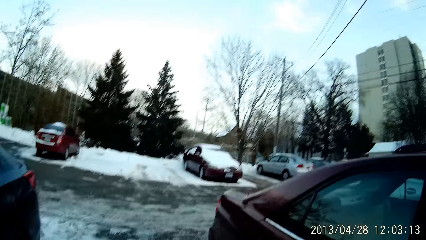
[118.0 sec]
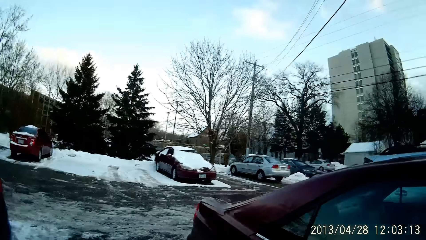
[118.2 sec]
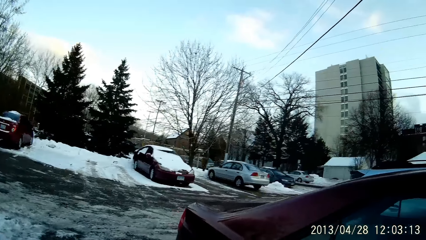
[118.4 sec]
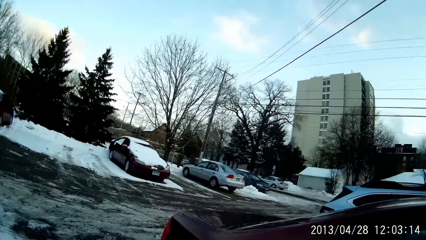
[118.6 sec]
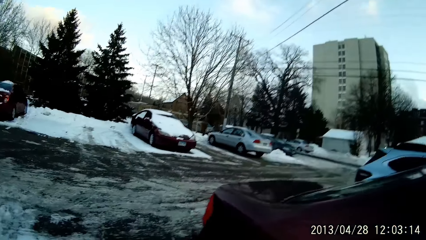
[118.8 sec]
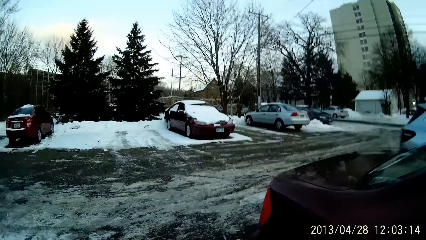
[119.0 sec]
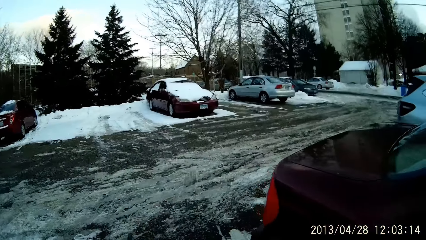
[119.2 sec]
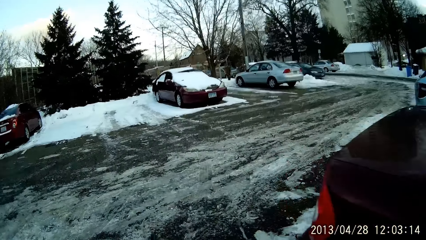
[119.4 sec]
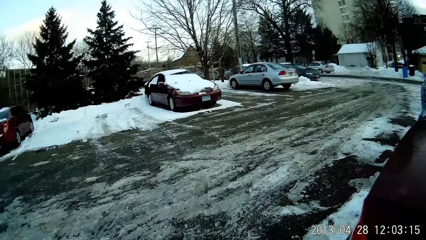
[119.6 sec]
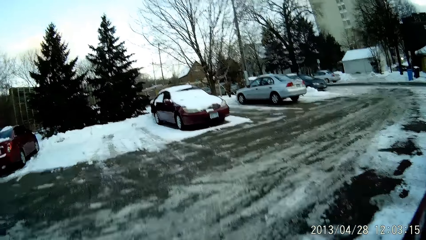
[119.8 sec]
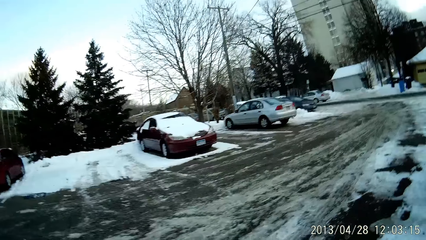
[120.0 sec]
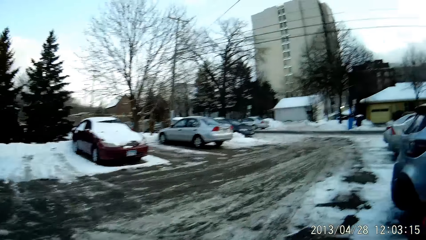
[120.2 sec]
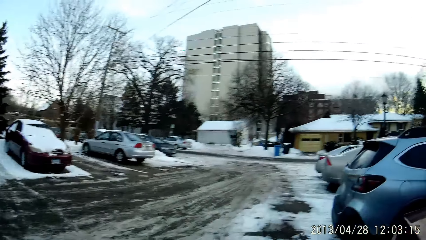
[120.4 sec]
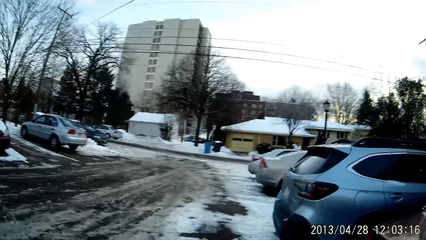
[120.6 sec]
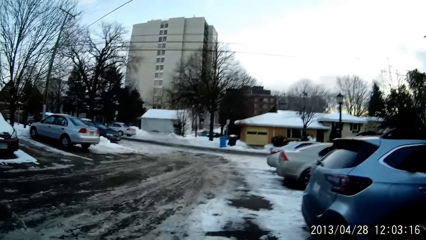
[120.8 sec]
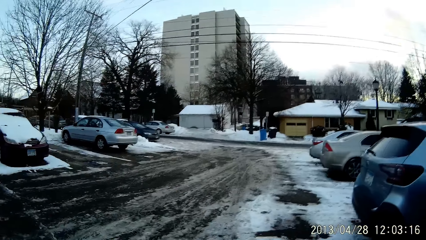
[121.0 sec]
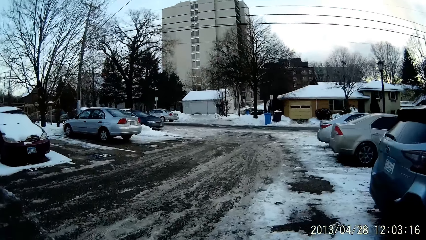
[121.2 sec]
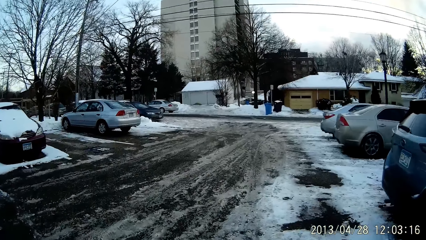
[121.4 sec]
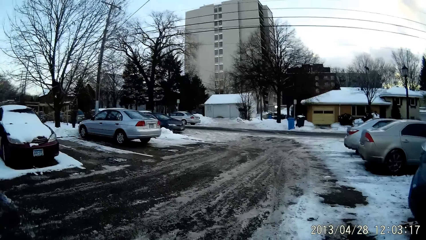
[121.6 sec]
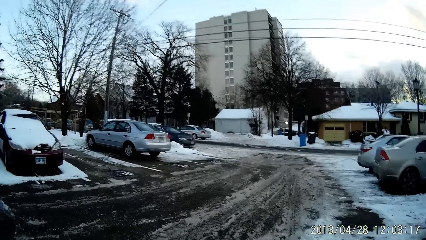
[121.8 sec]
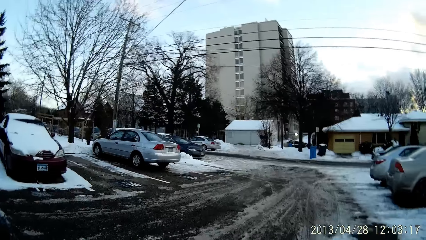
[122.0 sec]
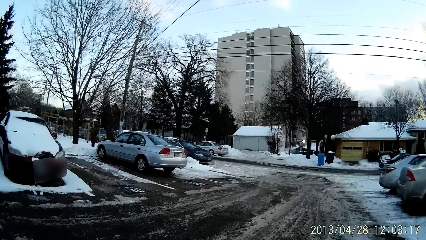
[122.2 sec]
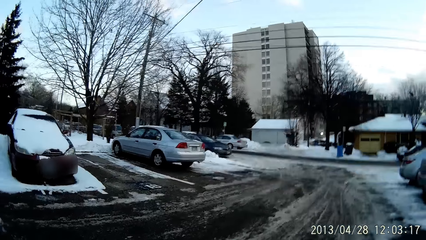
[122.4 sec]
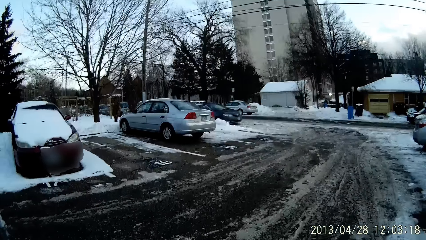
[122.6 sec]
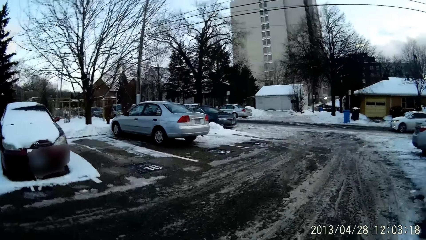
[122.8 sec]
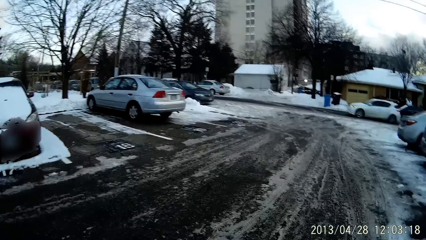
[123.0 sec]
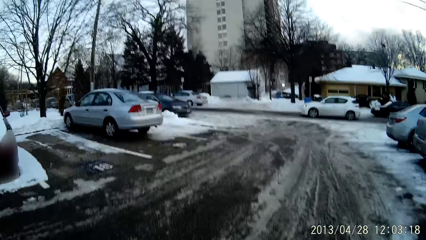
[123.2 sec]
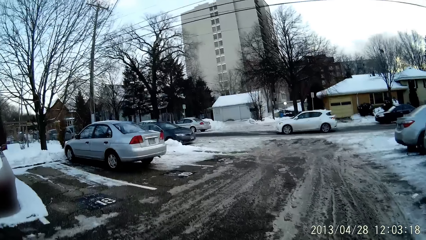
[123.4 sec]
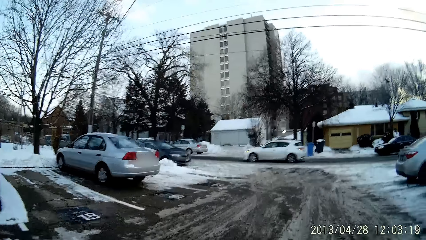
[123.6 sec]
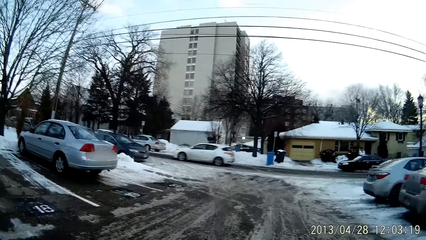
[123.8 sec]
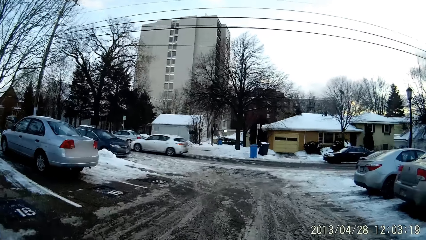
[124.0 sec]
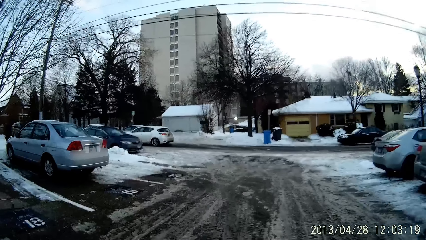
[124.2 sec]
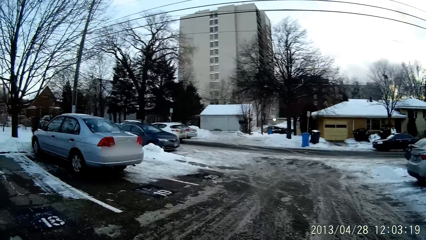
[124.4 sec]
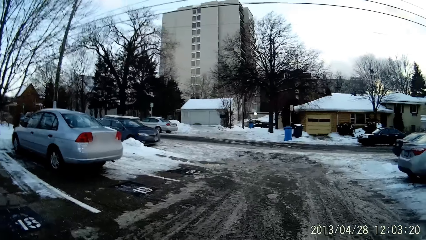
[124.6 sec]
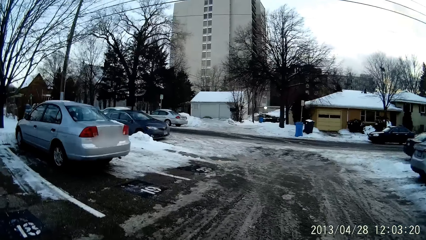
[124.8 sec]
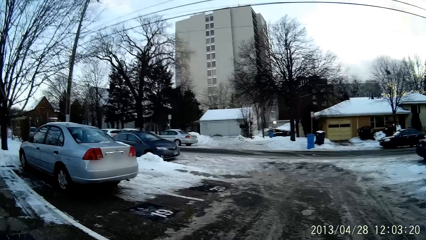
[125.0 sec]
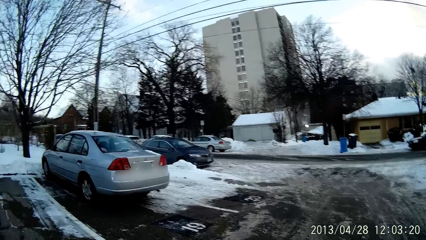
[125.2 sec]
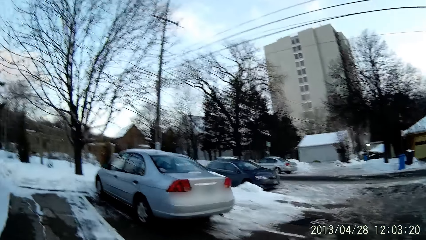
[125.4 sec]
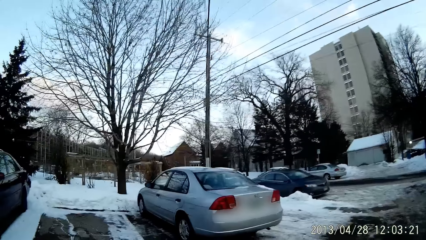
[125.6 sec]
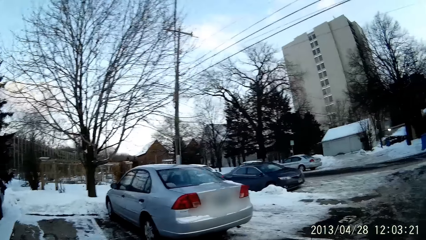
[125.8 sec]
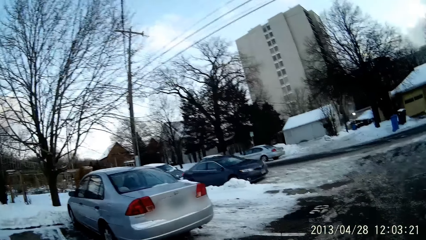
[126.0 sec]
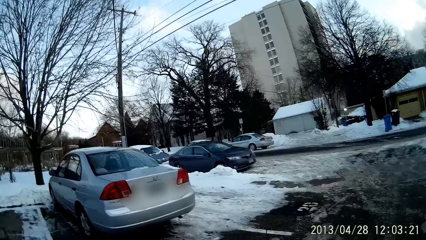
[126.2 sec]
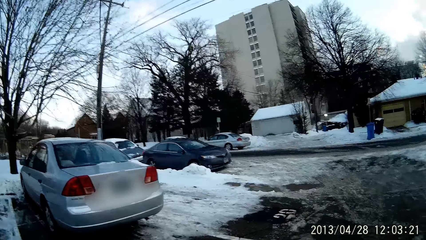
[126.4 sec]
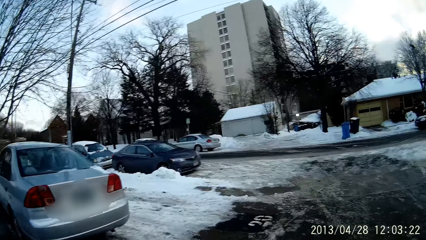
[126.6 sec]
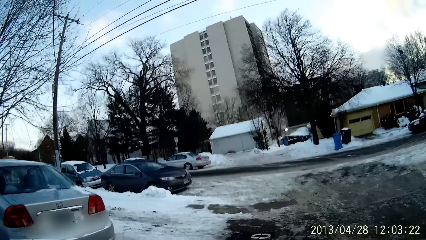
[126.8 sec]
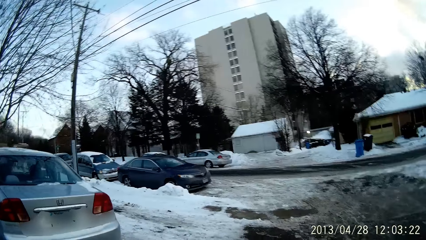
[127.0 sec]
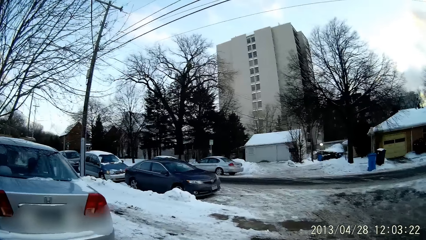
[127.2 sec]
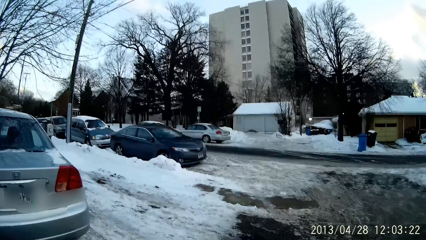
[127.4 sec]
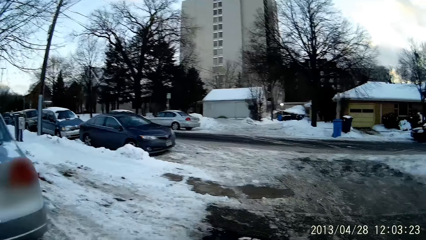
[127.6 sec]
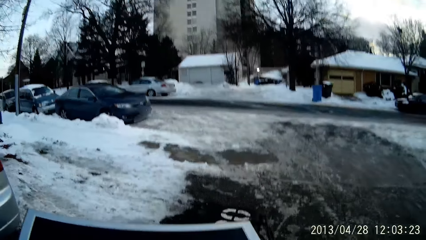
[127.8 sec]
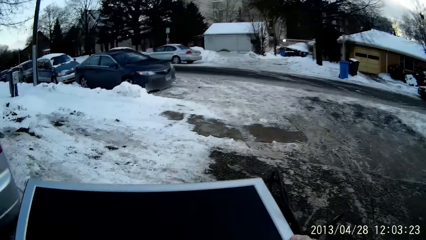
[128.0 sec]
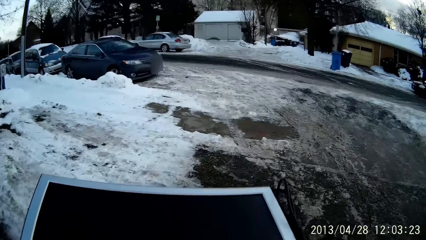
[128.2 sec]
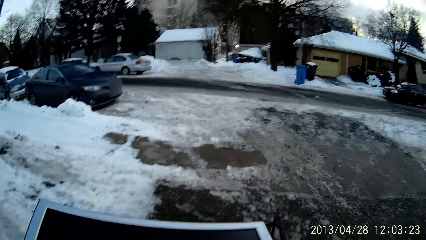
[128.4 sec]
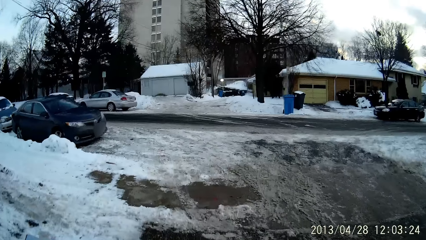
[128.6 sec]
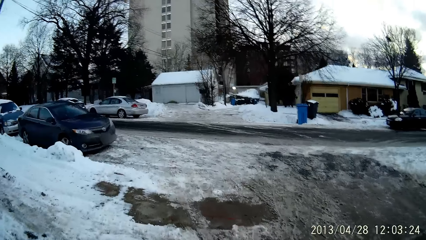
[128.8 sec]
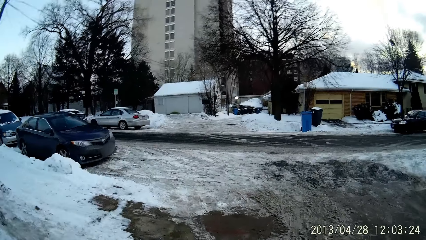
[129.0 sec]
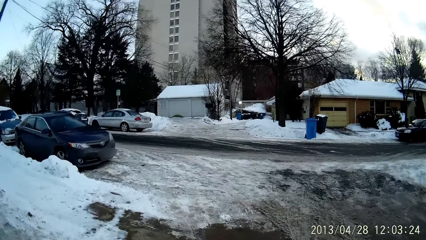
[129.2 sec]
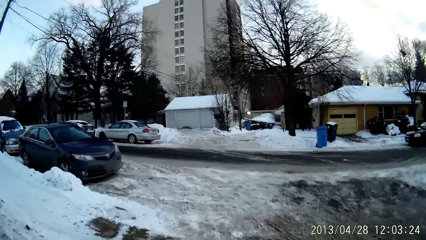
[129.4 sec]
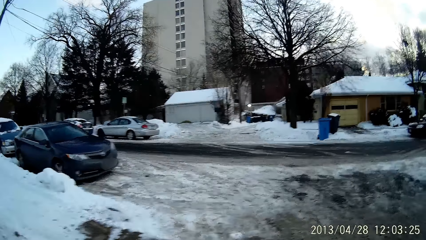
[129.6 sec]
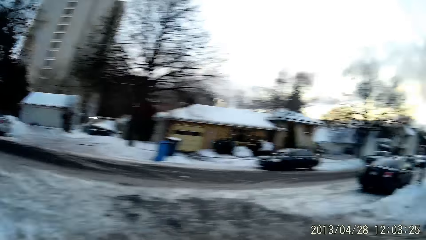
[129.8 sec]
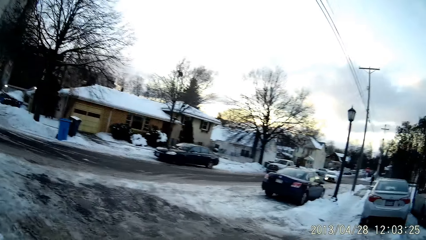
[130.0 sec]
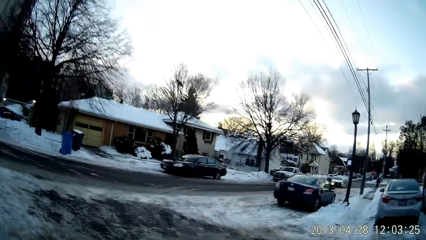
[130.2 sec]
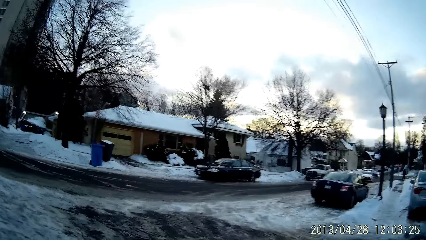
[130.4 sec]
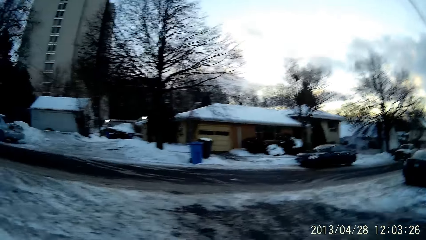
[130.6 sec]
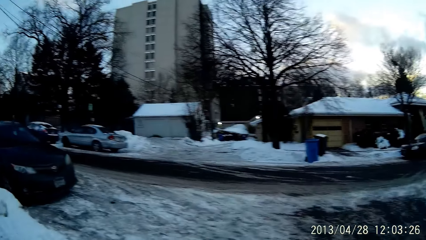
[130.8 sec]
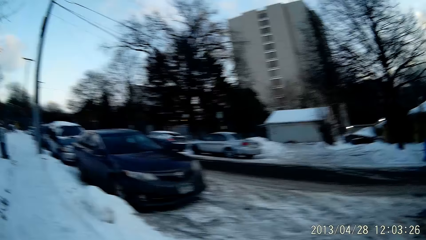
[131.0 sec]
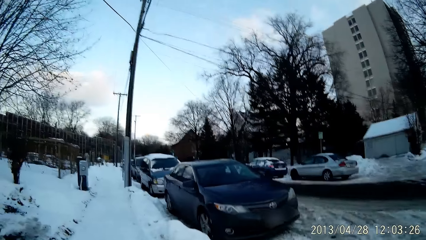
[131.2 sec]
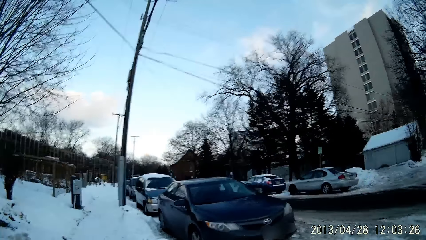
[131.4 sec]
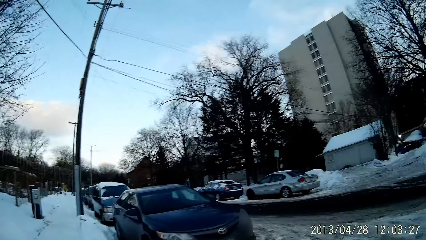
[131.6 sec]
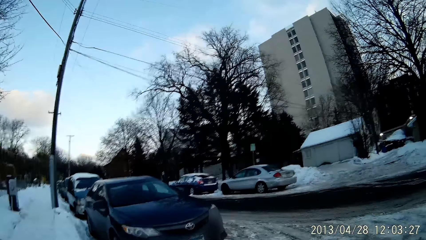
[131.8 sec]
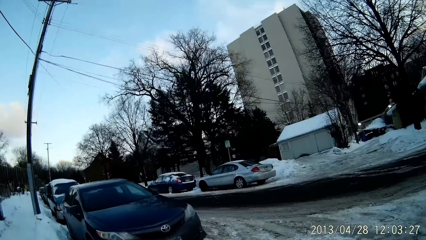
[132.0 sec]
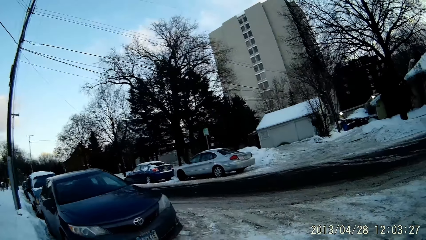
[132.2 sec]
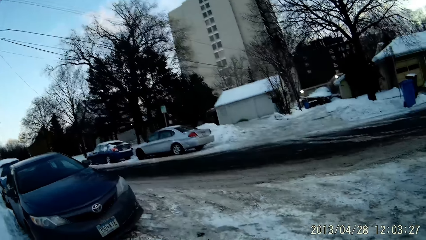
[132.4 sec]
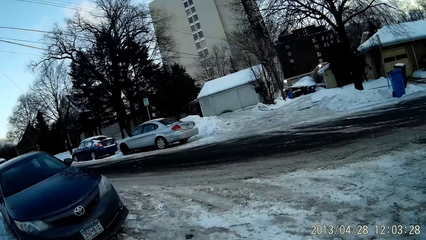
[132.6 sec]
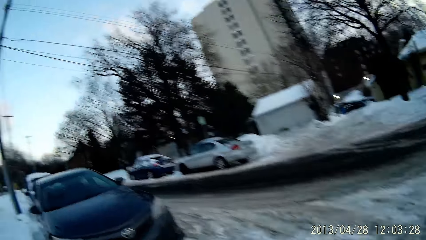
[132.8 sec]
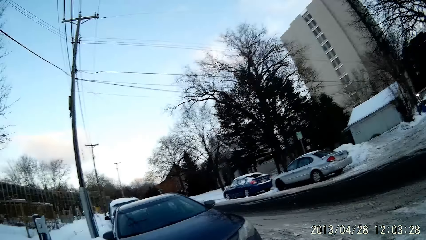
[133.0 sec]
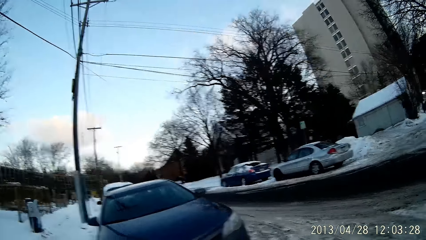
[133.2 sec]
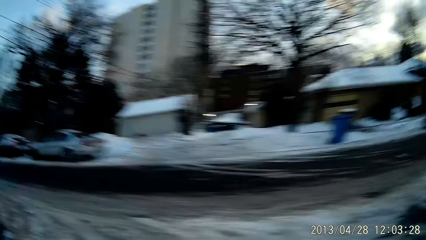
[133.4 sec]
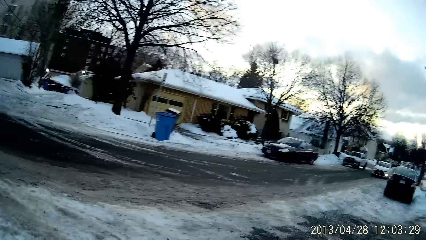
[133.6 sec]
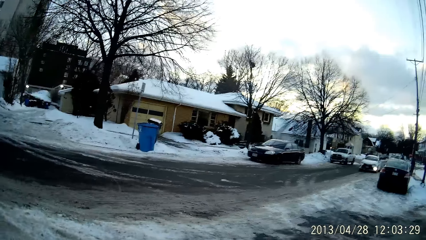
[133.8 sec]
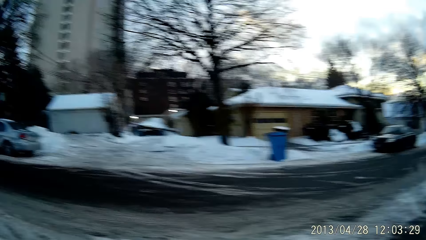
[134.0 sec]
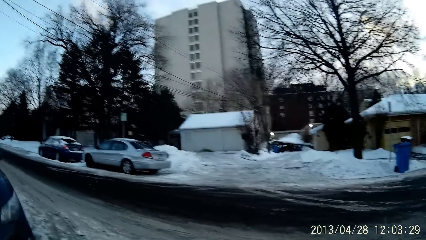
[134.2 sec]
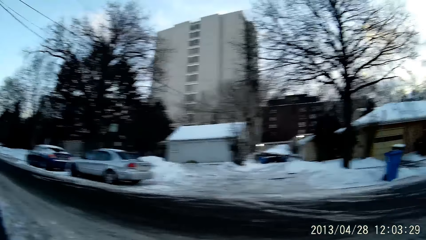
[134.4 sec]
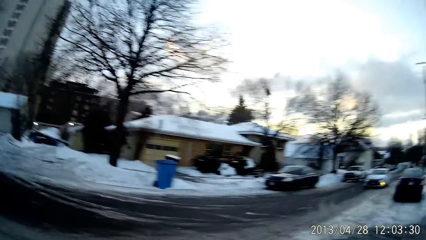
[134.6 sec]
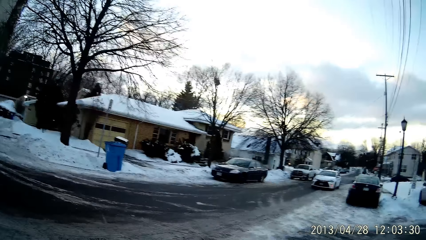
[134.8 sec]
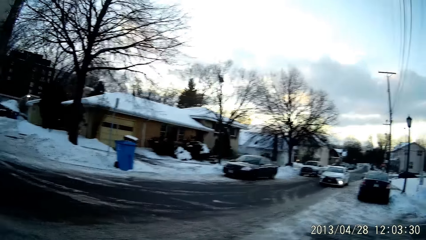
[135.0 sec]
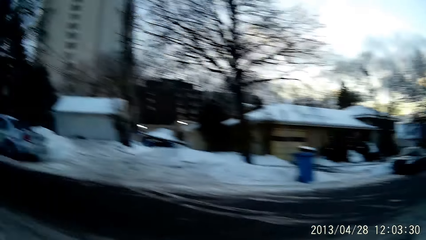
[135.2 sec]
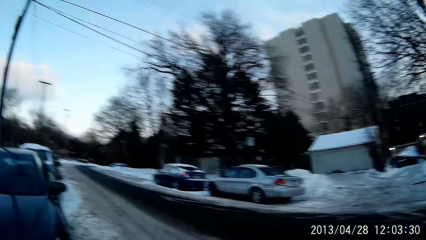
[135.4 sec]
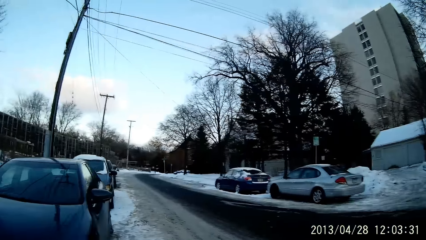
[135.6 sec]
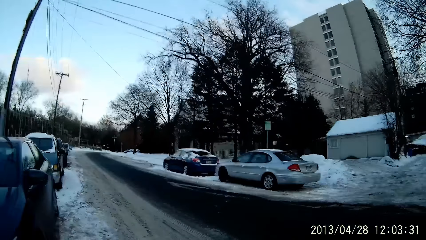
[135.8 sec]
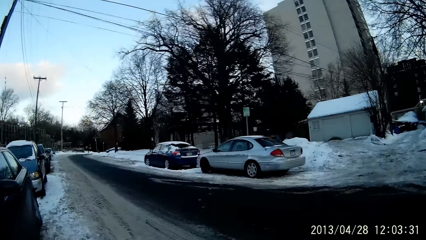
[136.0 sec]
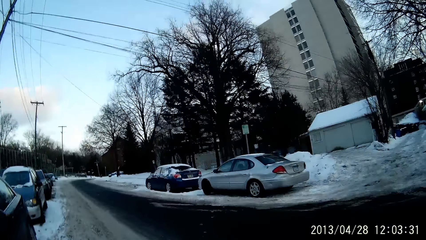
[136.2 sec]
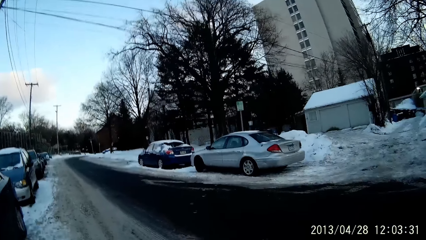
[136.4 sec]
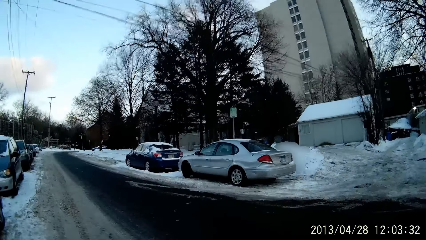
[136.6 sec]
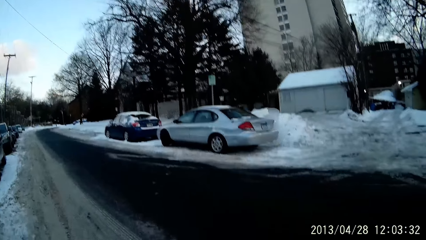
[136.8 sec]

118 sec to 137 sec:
The camera wearer walks around in the compound. They hold a monitor screen with both hands. They walk around in the compound.
